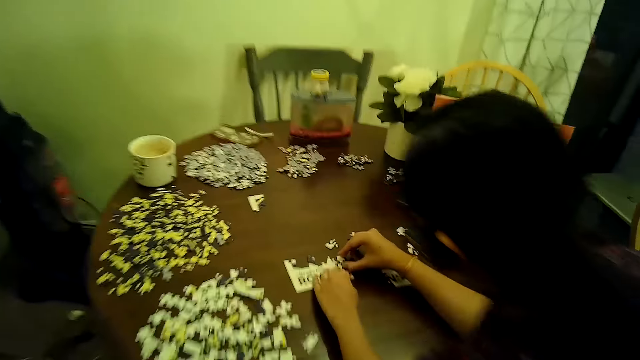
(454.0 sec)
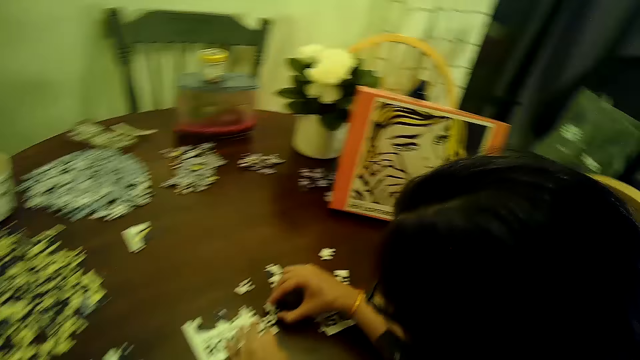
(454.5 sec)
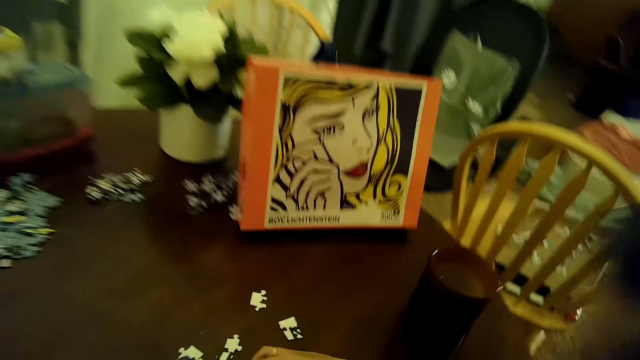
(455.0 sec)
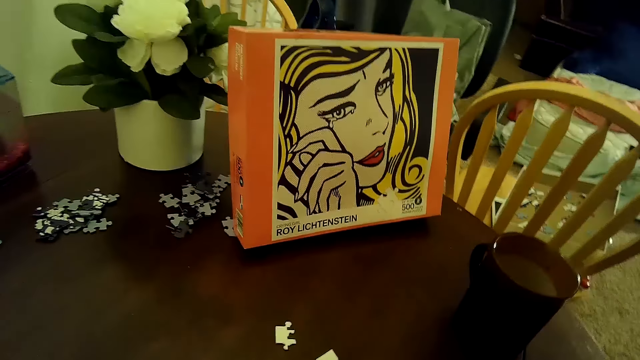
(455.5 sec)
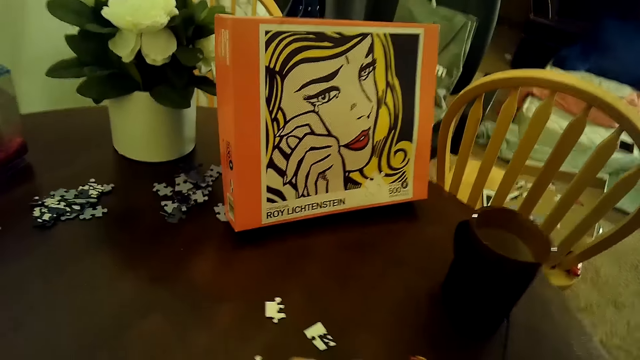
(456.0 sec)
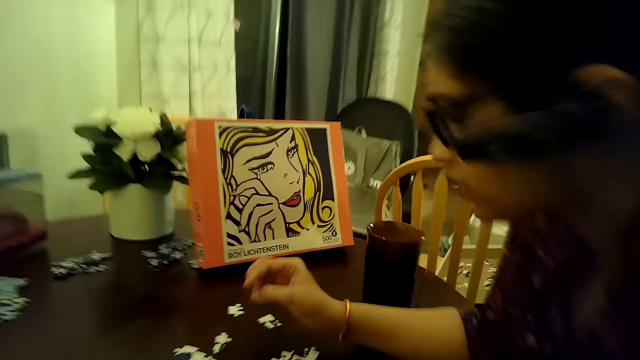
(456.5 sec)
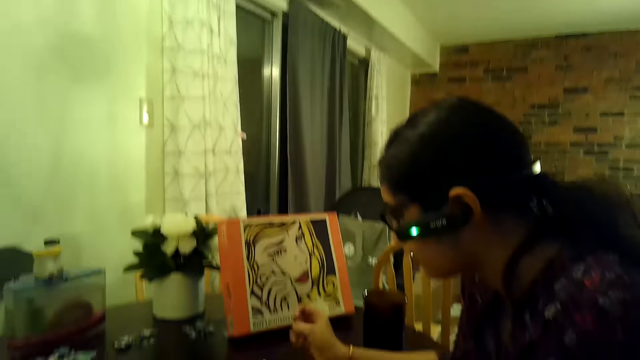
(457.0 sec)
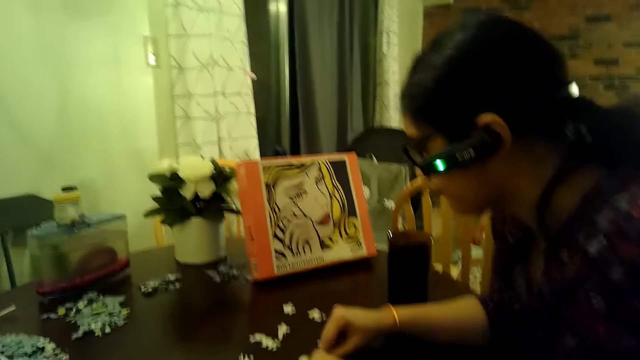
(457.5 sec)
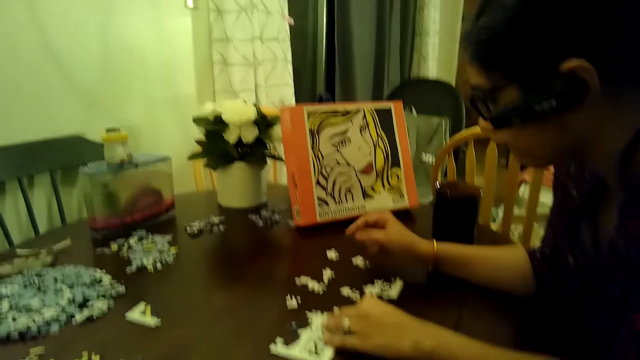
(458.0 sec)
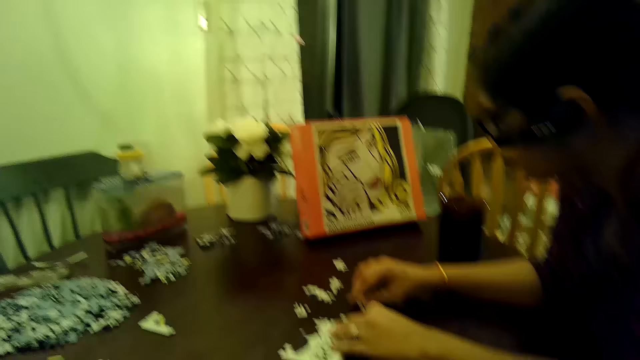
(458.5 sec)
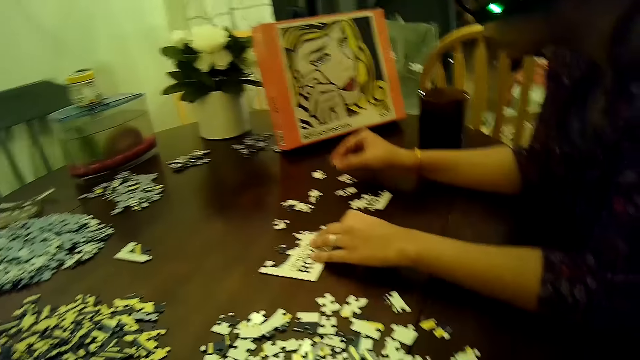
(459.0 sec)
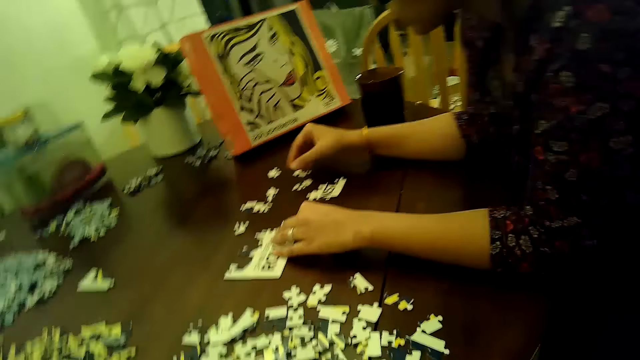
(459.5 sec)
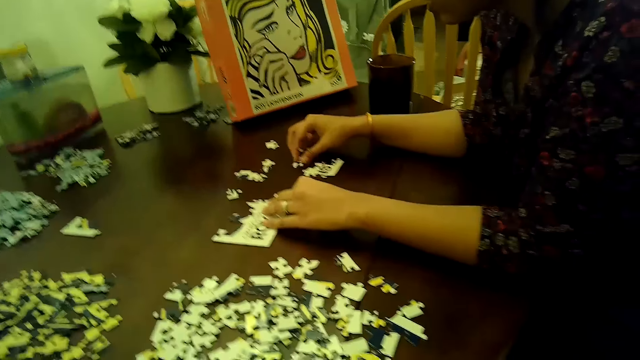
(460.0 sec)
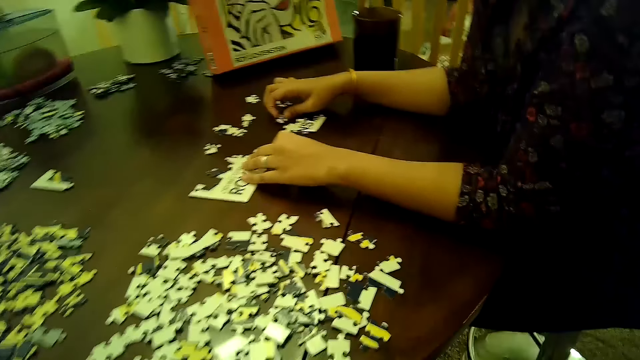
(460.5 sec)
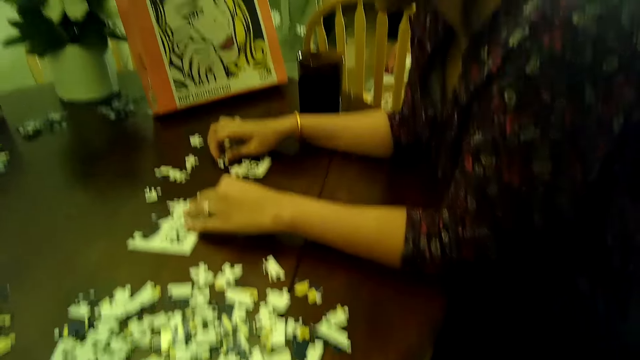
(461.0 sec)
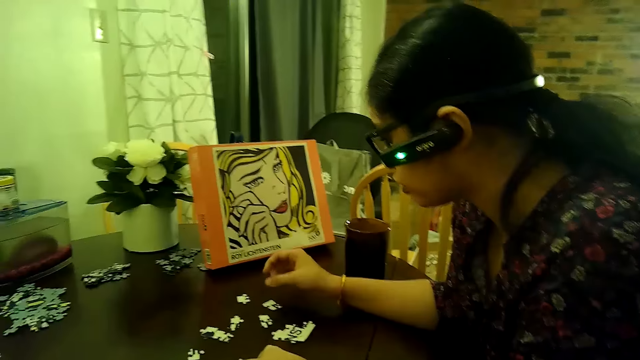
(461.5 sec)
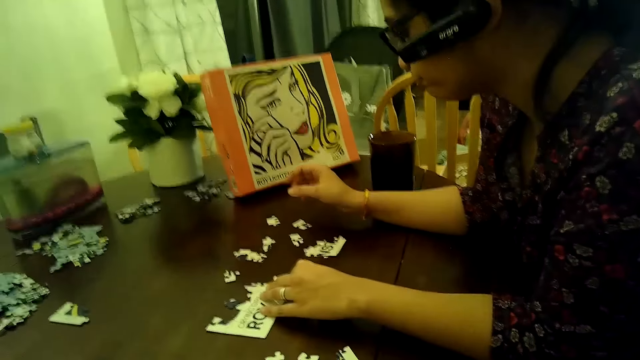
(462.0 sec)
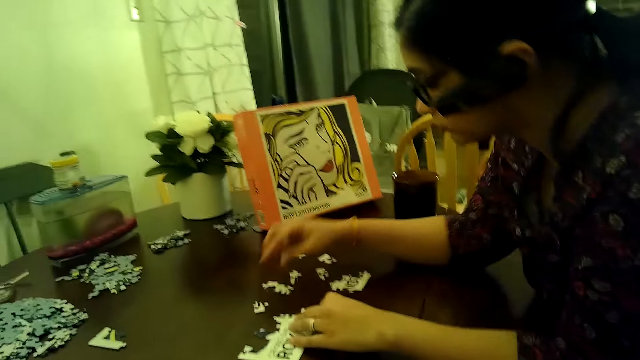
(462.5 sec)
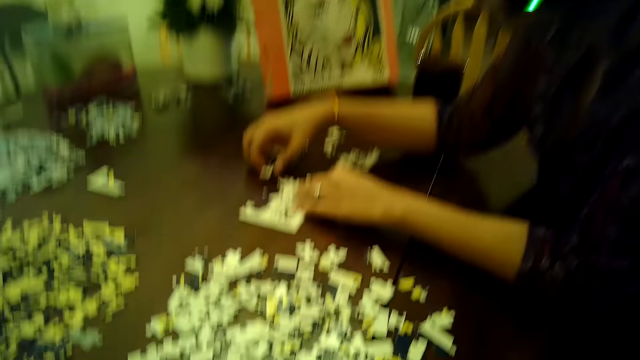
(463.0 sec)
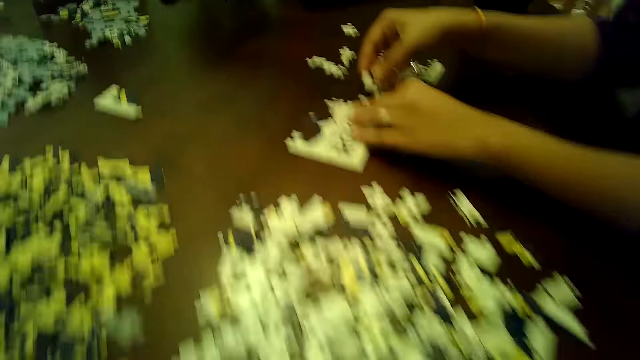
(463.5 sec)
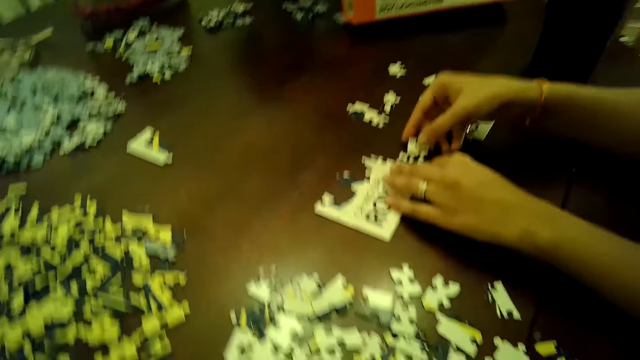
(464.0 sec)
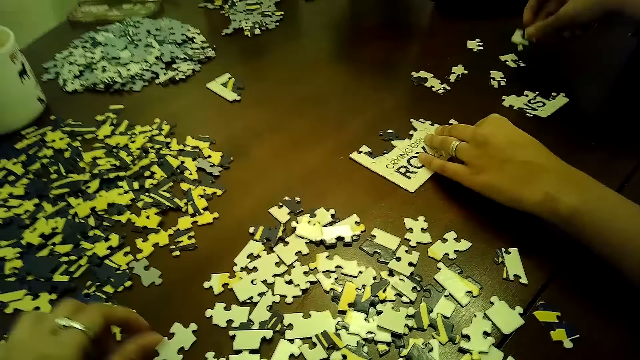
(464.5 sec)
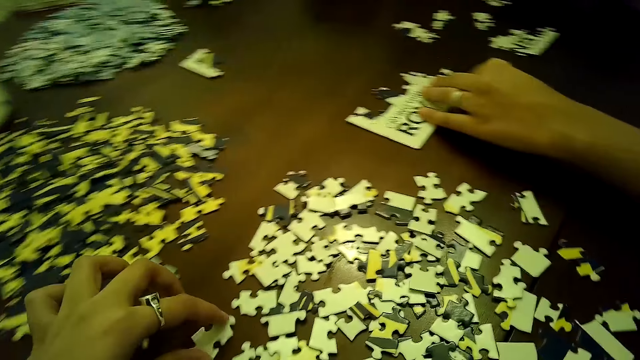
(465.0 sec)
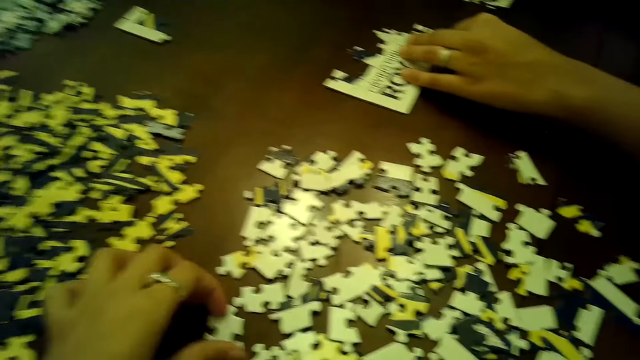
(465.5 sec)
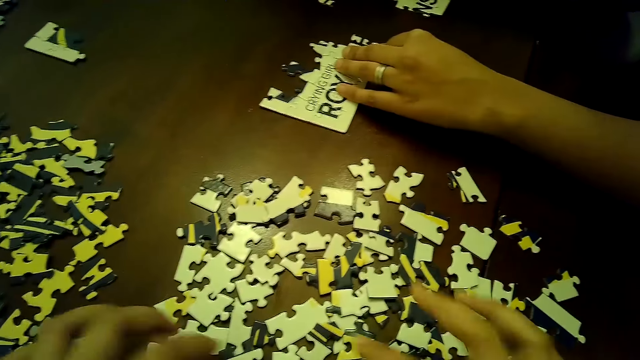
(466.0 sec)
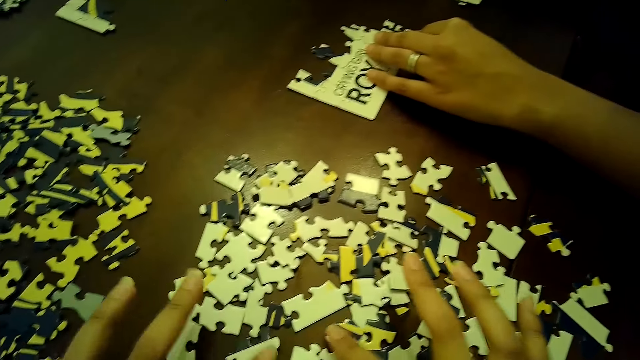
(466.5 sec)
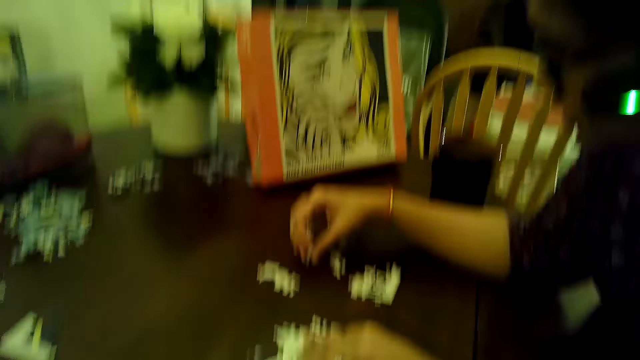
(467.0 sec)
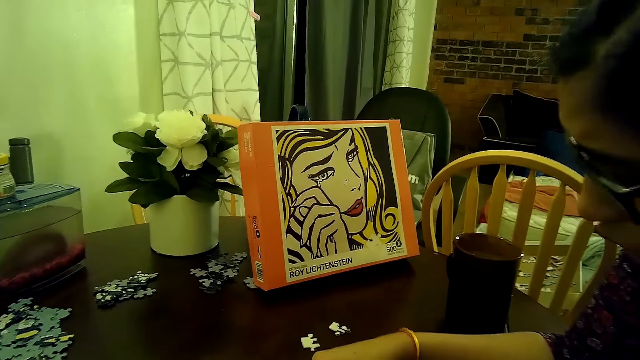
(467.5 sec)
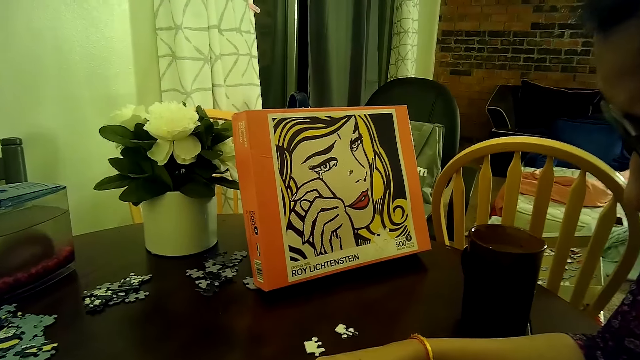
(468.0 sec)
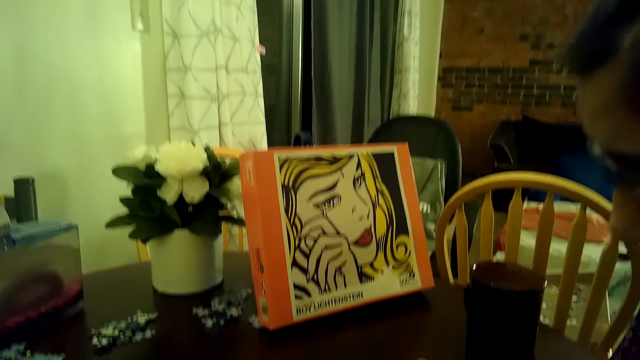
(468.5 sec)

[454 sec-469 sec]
A woman moves some puzzle pieces on the table with her right hand. The camera wearer looks around. The woman puts the jigsaw piece on the table and touches the jigsaw piece on the table. The camera wearer looks around. The woman picks up the jigsaw piece on the table and holds the jigsaw piece in the hand. The camera wearer picks up a puzzle piece from the table with her left hand. She touches the jigsaw pieces on the table. She looks around.

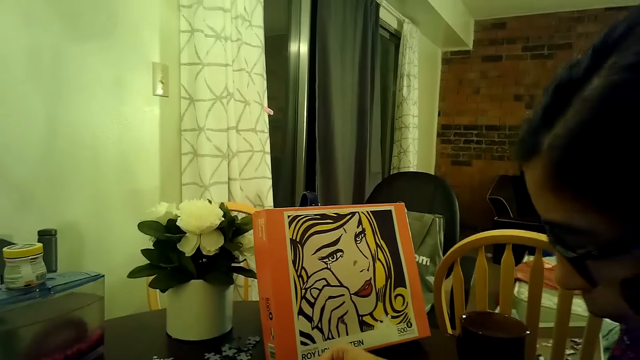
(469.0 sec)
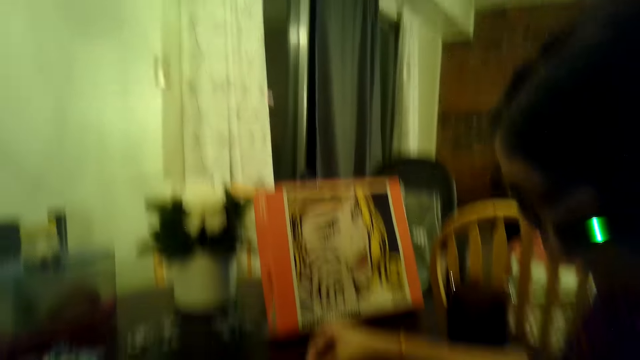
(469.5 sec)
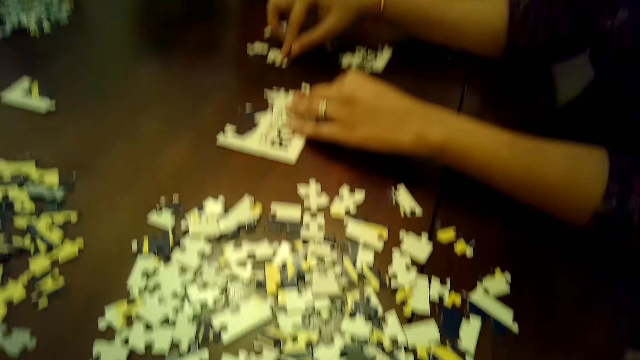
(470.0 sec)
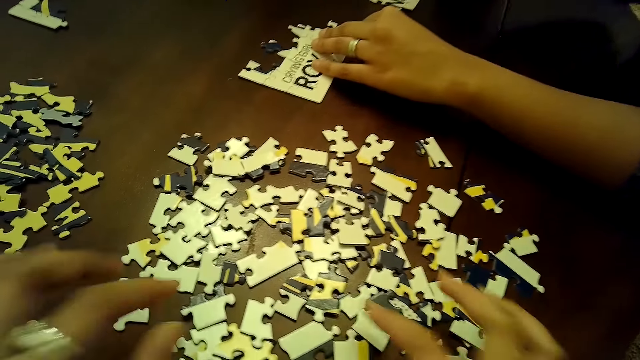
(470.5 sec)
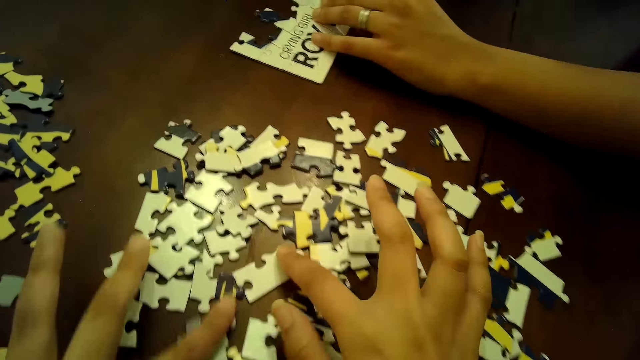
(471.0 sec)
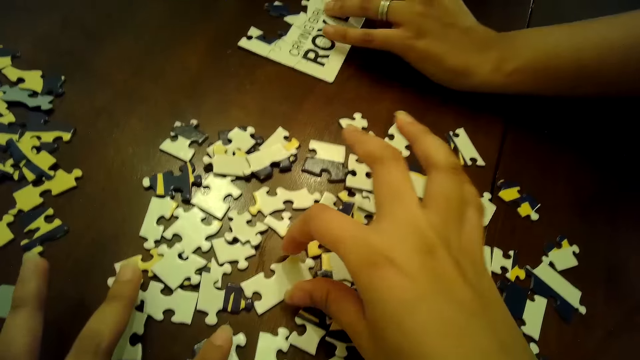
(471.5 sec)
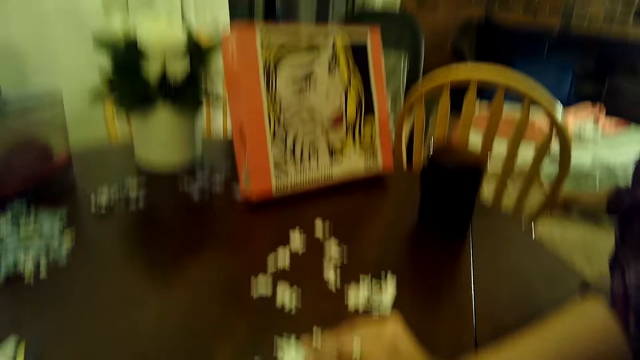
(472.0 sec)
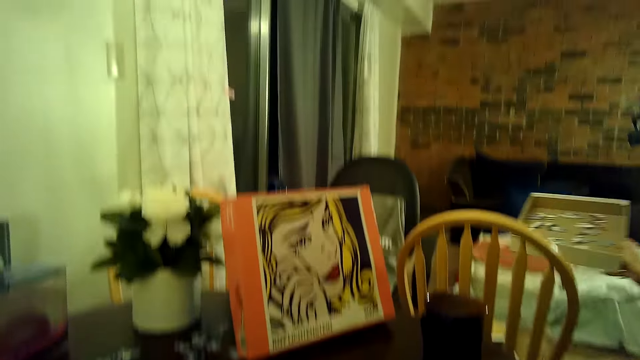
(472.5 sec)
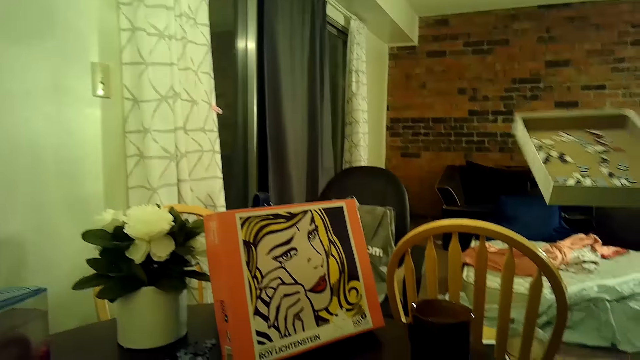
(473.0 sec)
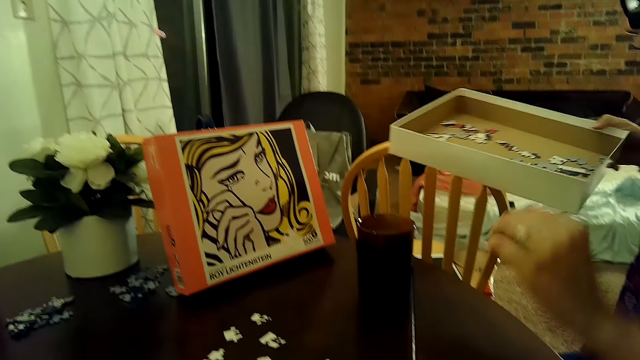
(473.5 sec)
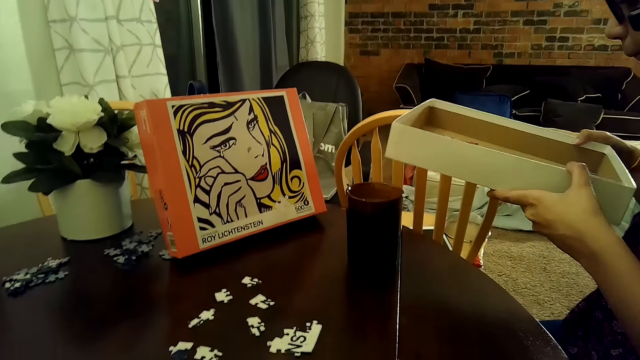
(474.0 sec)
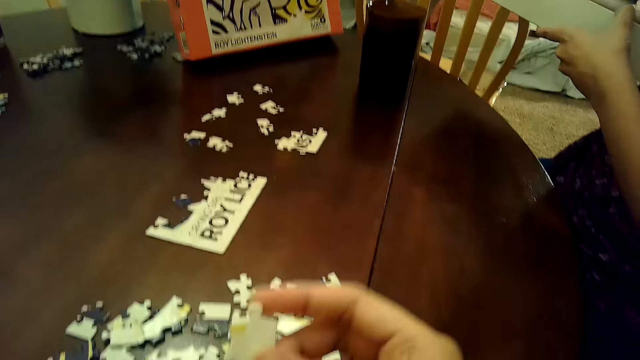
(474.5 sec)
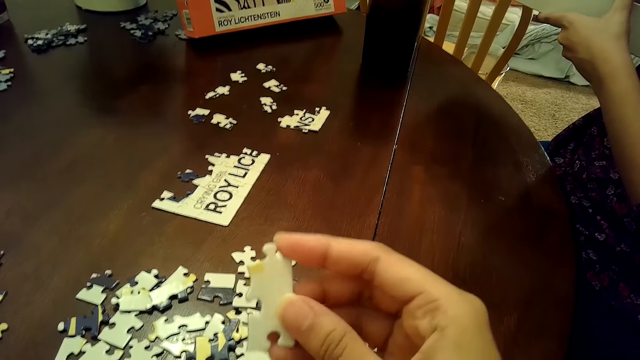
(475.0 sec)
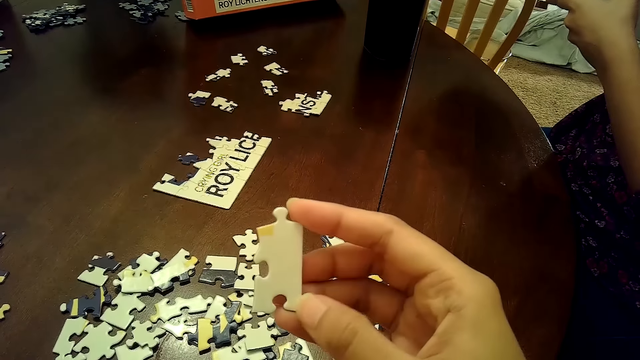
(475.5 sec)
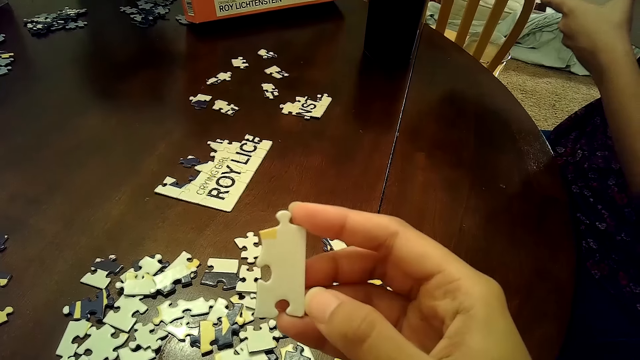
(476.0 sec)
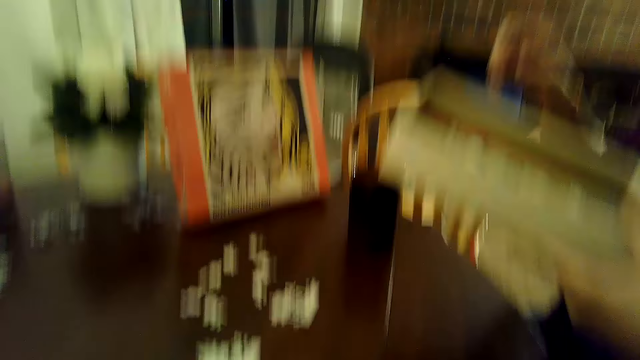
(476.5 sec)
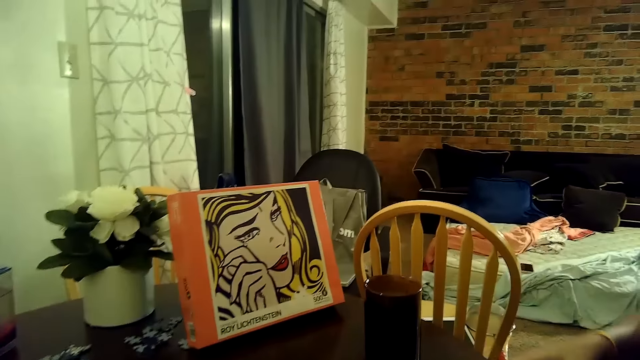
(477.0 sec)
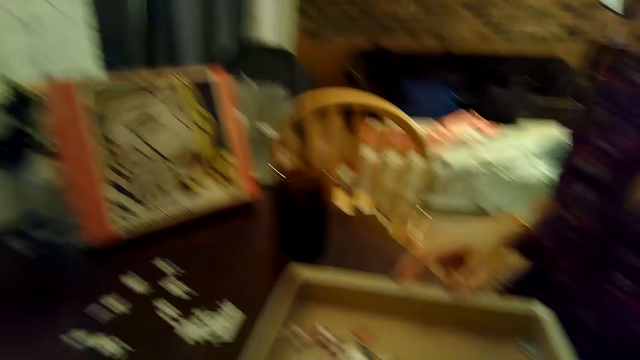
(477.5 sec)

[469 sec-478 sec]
A woman touches the jigsaw pieces on the table. The camera wearer touches the jigsaw pieces on the table. They look around. The woman picks up the box from a chair with her right hand. The woman passes the box from her right hand to her left hand and holds the box in the hands. The camera wearer holds the jigsaw piece in the hand. The woman talks to the camera wearer. The camera wearer looks around. The woman drops the box on the table with both hands.
